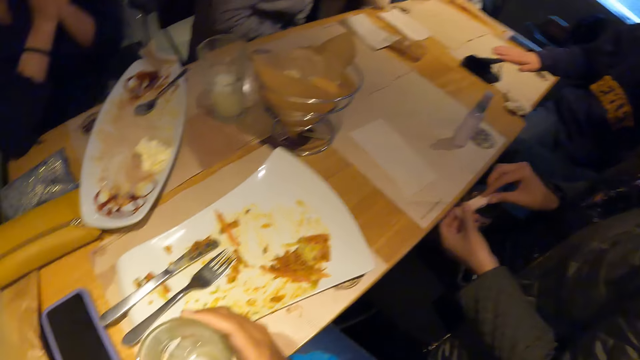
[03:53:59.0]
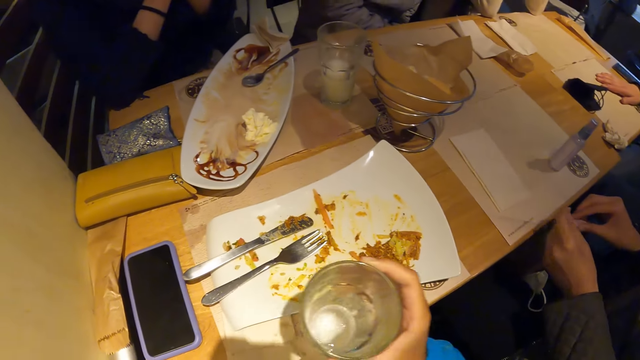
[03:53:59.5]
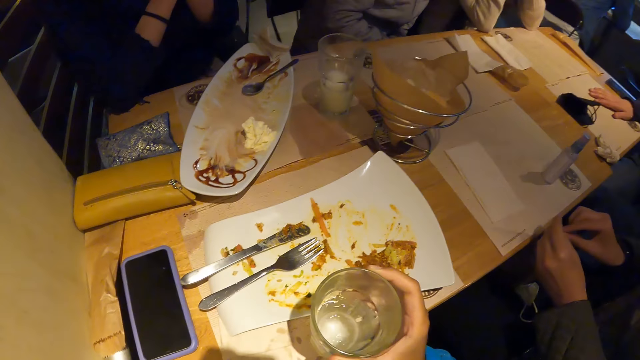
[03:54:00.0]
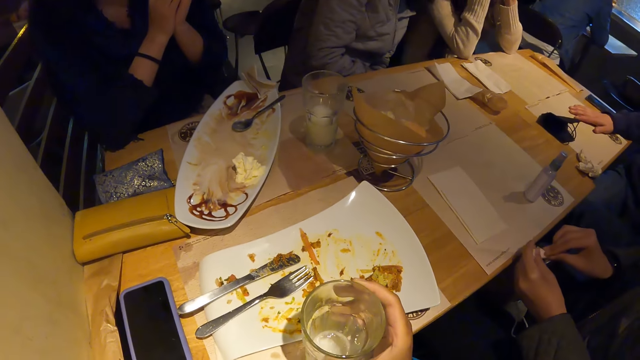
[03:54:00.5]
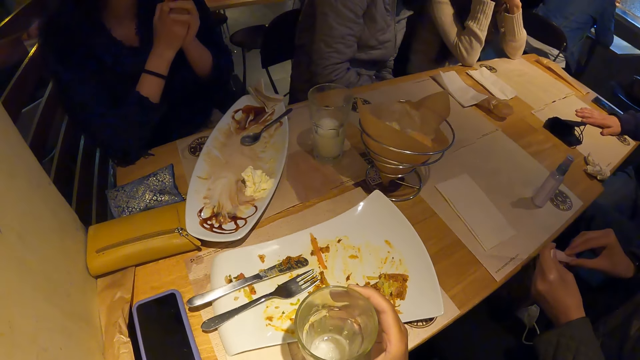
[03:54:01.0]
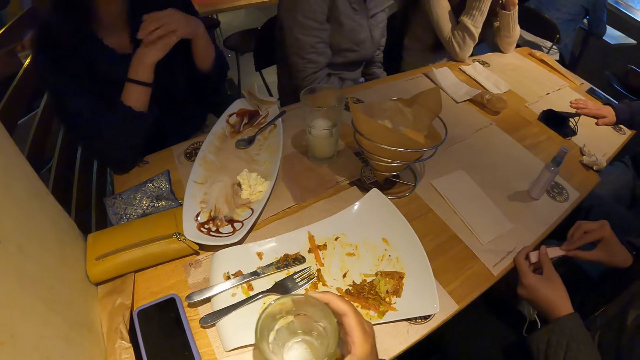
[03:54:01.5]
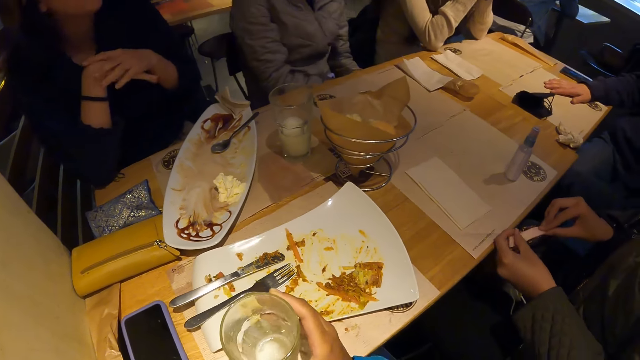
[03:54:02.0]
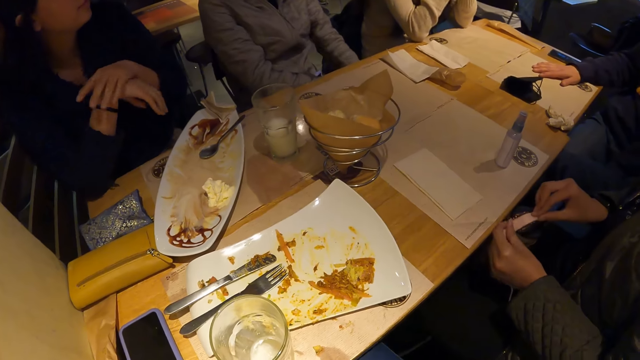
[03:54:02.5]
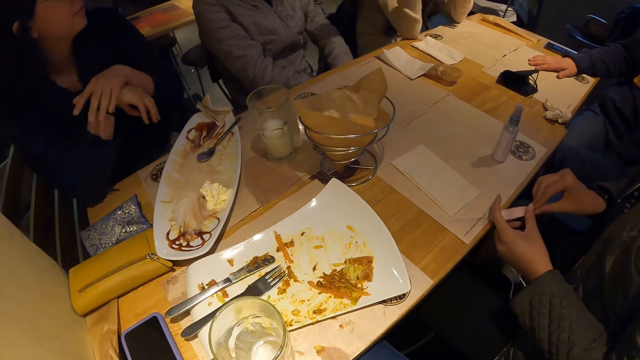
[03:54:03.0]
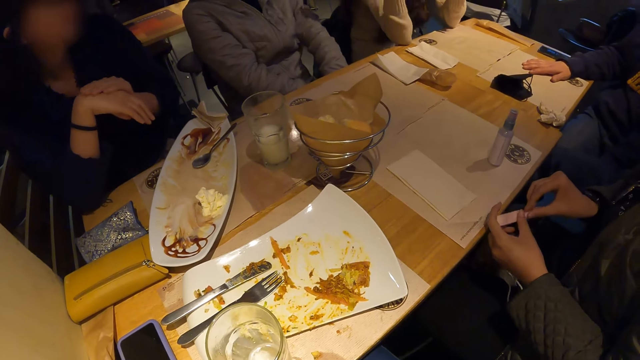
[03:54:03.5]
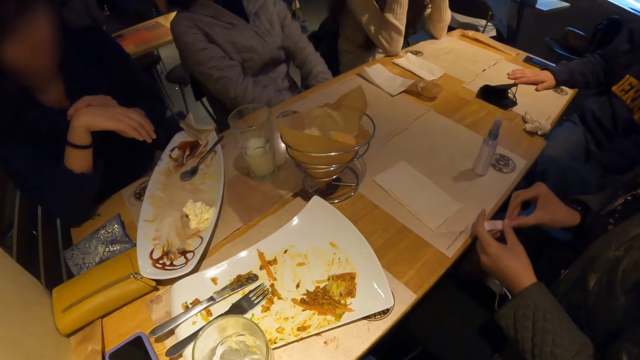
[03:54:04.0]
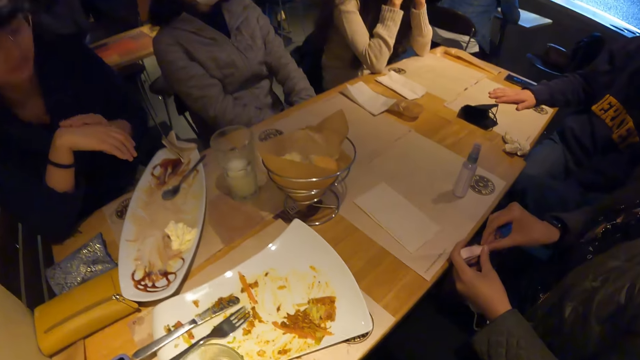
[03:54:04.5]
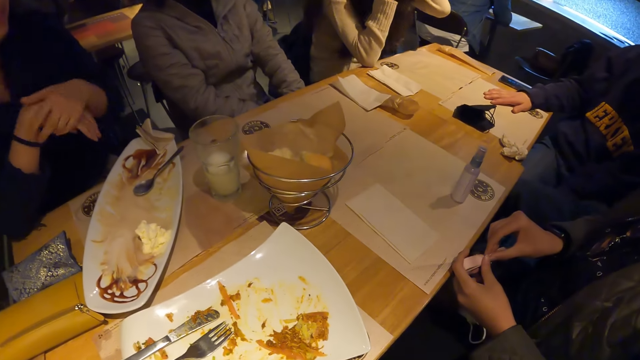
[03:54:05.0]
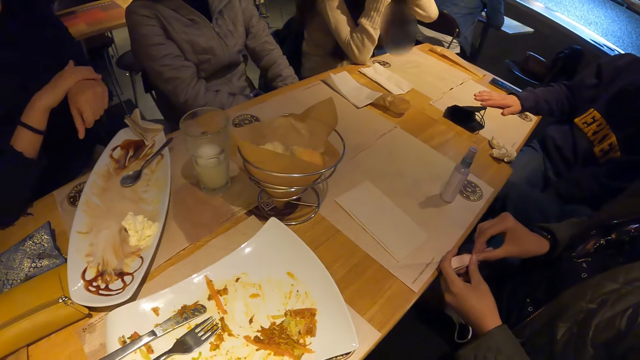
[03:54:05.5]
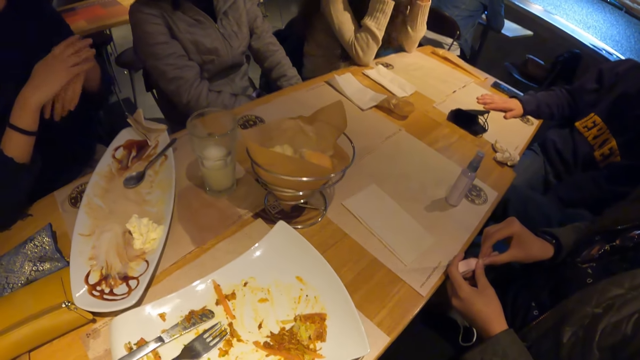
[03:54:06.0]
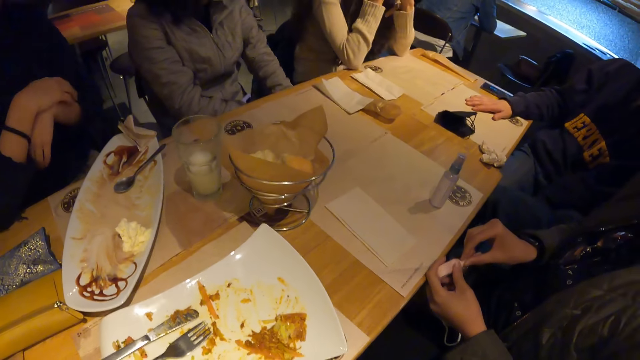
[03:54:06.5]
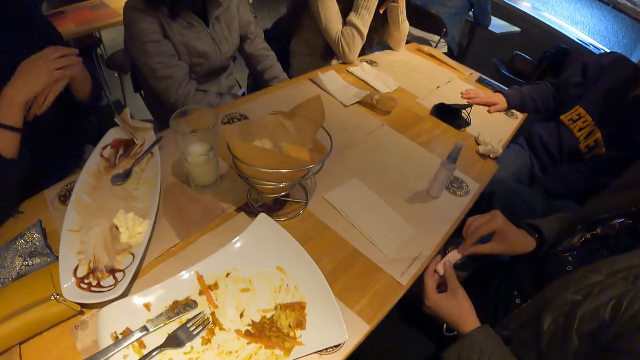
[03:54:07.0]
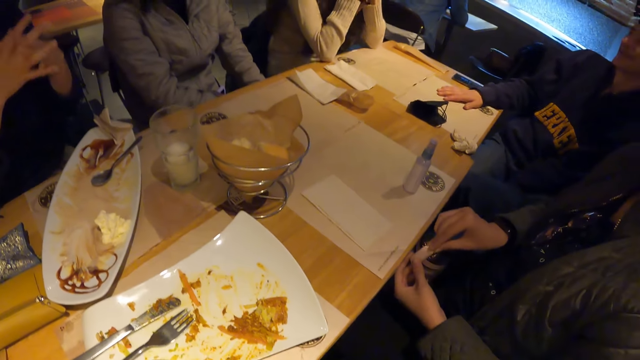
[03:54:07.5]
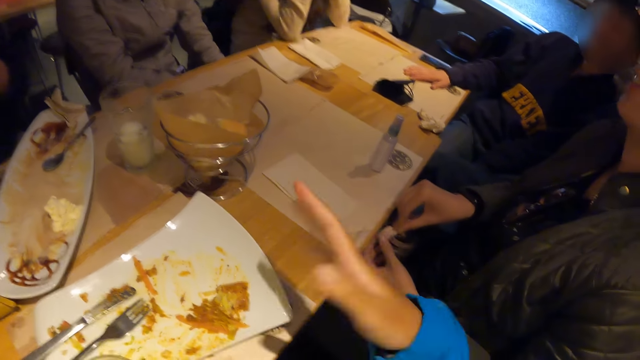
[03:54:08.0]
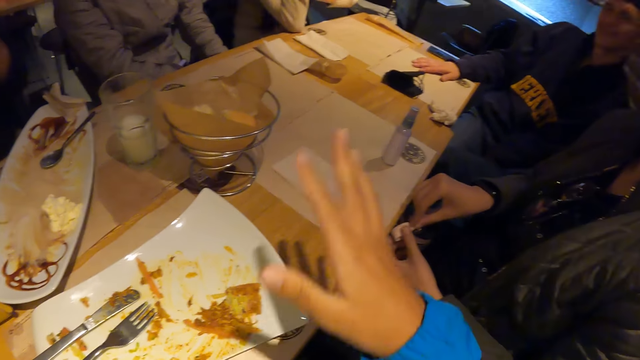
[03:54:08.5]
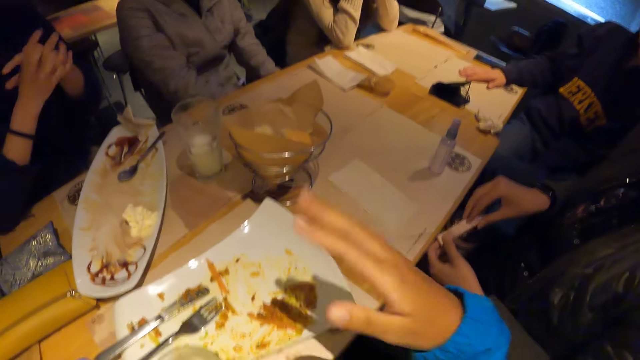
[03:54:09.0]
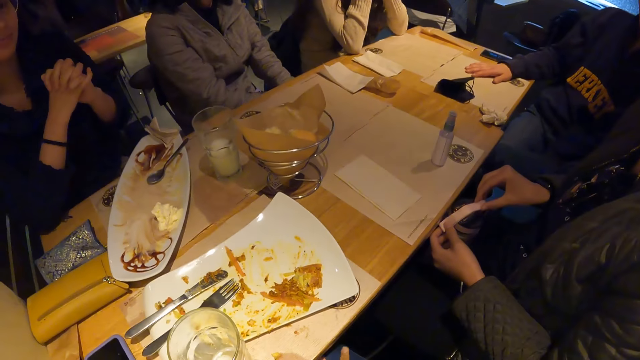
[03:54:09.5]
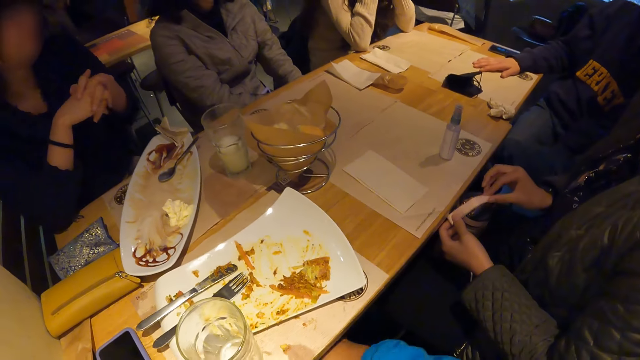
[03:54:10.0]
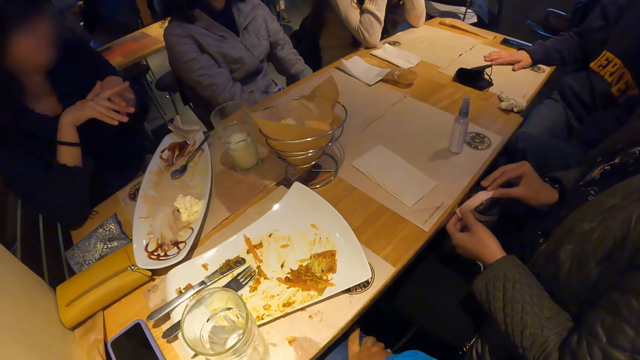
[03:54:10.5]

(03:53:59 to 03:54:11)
The camera wearer holds a glass. He adjusts the plate on the table with his right hand. He drops the cup on the table with his right hand. He looks around a room. A lady moves her hands on the table. The camera wearer looks around the room. He interacts with everyone on the table. He moves his hands over the table.

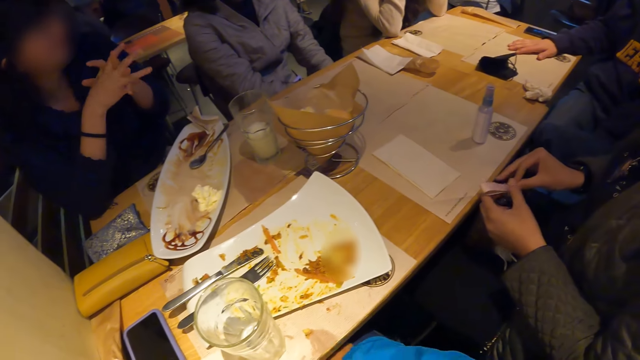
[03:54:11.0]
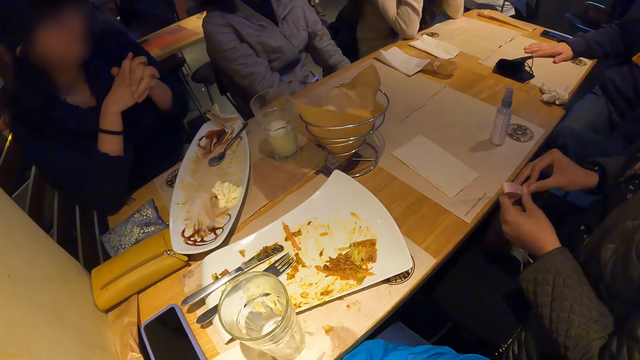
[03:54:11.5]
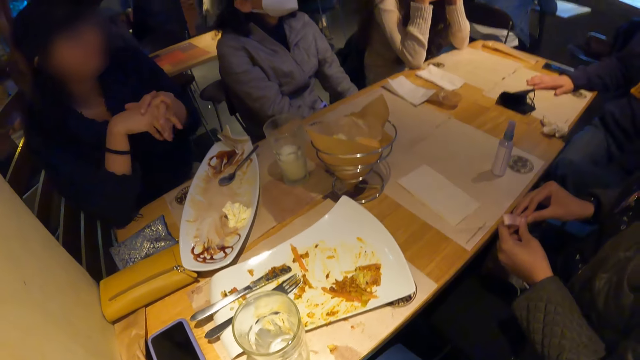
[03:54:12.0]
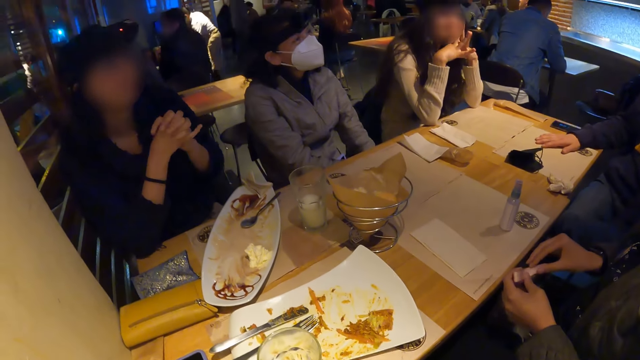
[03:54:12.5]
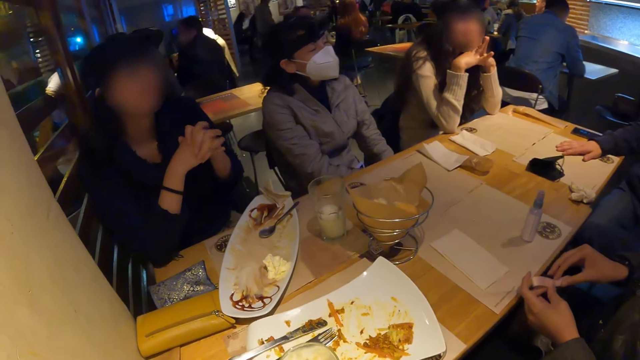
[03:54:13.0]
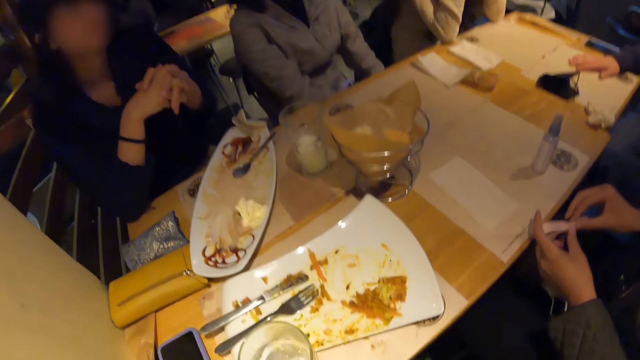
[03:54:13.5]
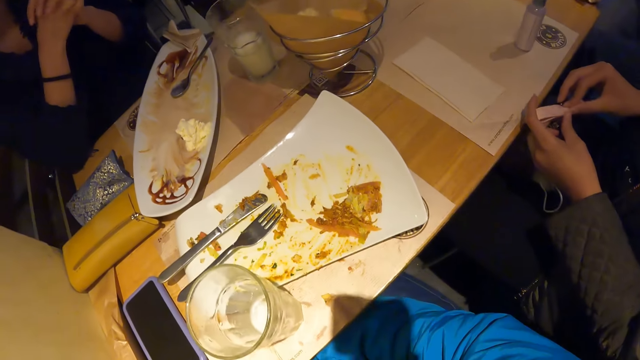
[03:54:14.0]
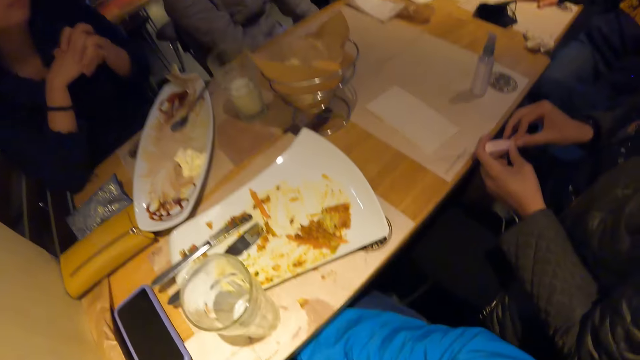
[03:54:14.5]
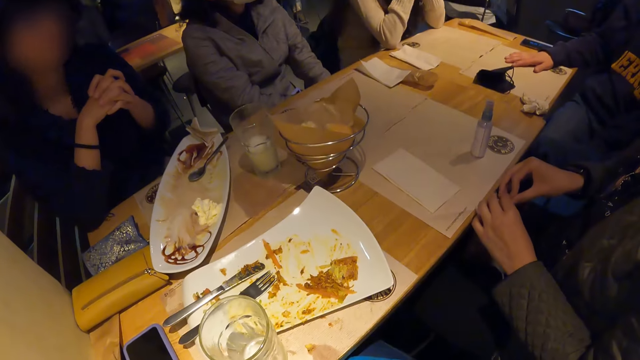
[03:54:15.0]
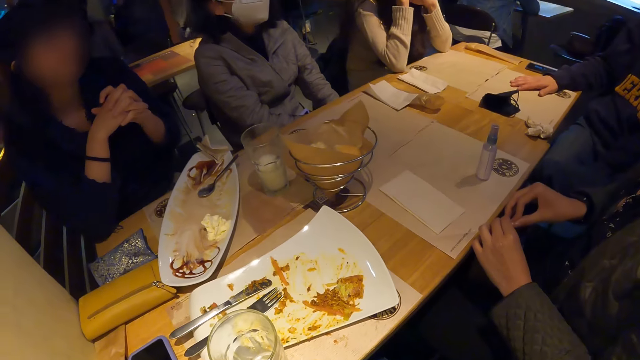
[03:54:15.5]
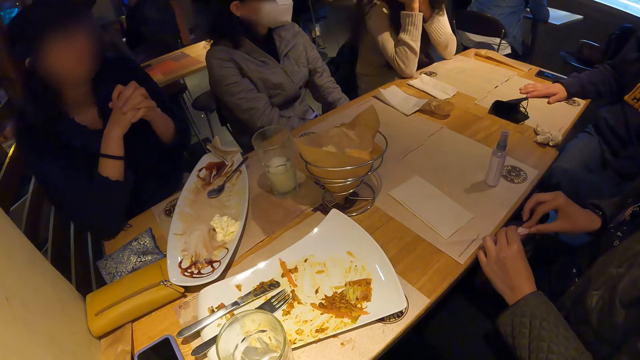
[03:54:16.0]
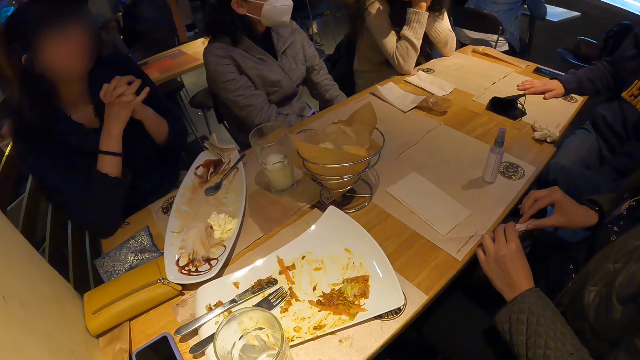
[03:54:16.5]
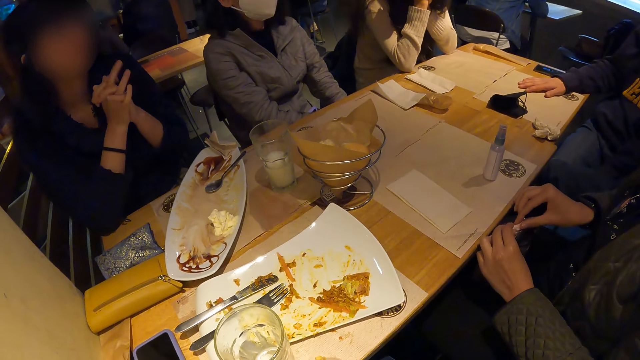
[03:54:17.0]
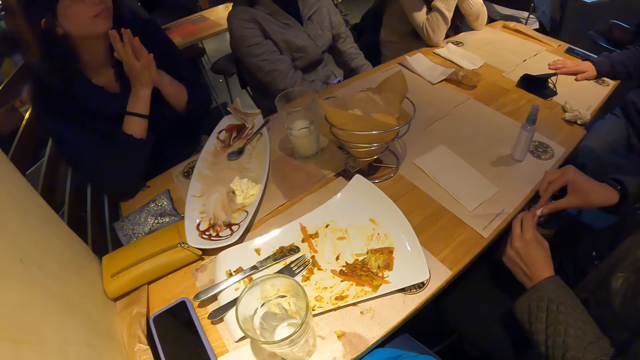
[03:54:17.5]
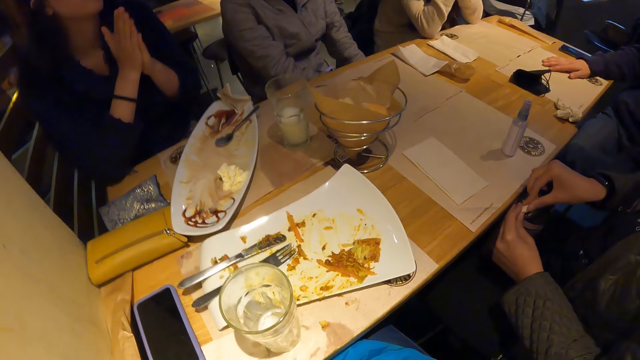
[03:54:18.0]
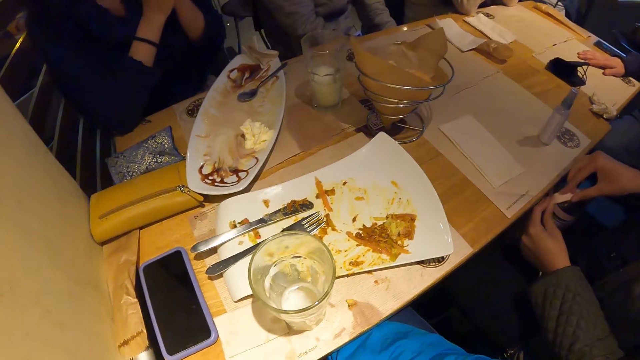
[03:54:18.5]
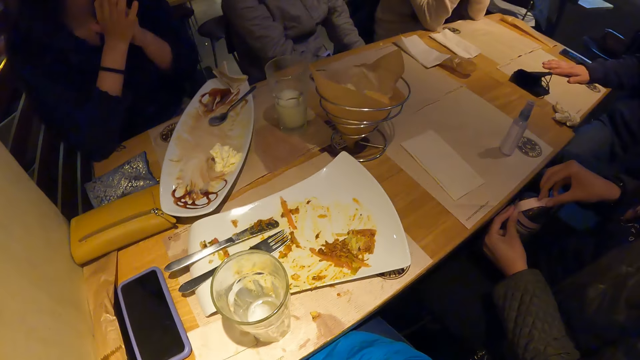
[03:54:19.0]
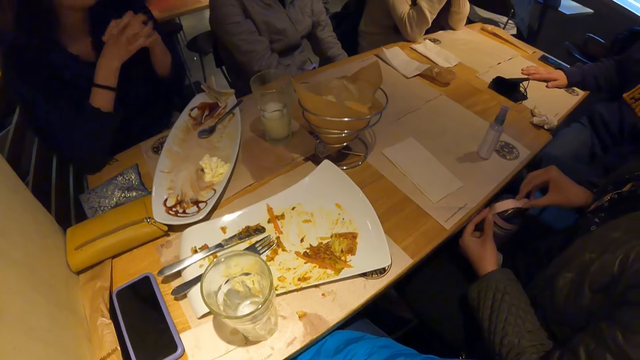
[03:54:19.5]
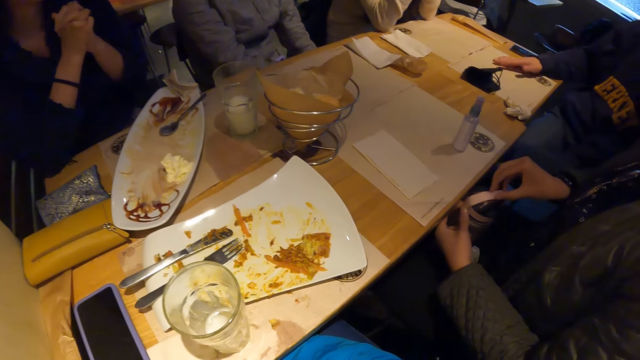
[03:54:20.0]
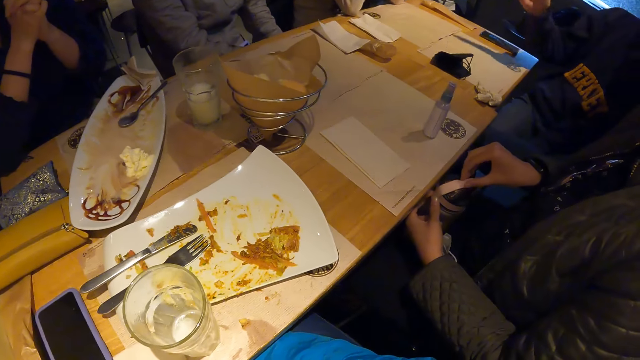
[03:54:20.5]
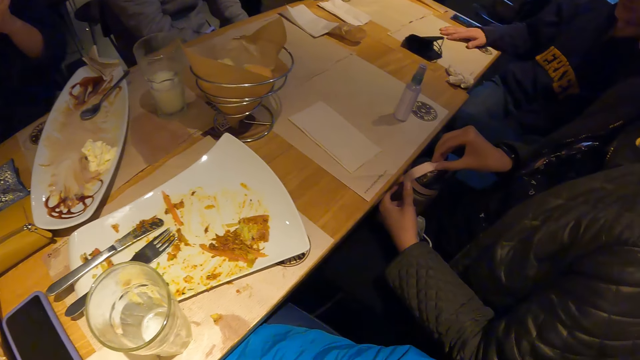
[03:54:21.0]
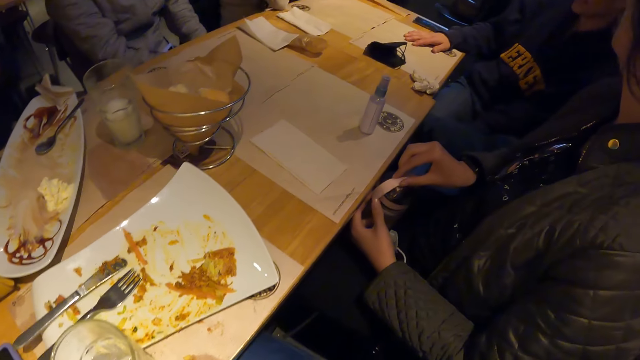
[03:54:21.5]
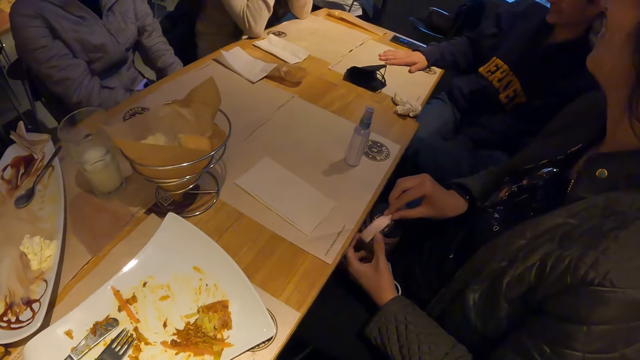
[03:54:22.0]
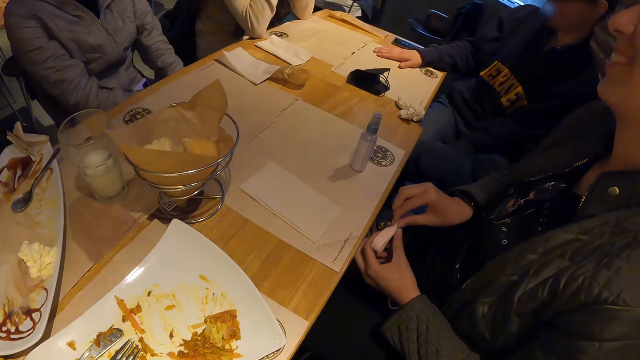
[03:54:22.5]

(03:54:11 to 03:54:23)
A lady adjusts a bottle on her lap. The camera wearer looks around a room. A man interacts with the group of people at the table. The man moves the hand. The camera wearer looks around.
